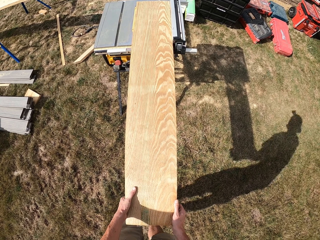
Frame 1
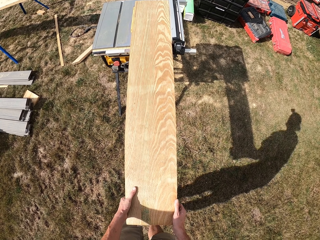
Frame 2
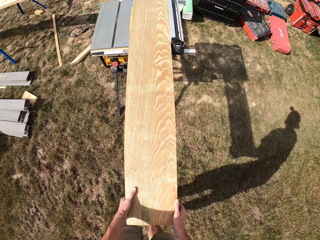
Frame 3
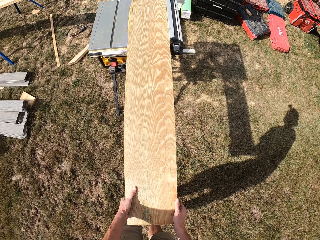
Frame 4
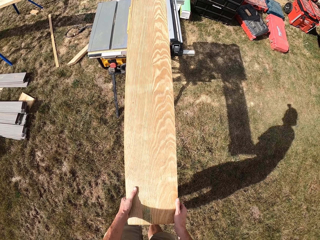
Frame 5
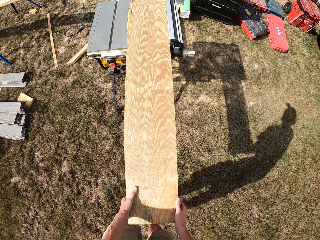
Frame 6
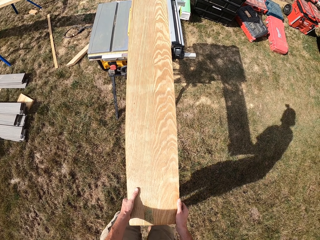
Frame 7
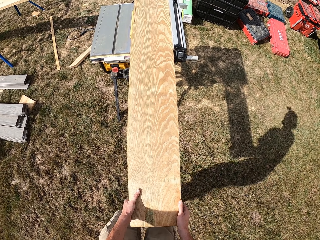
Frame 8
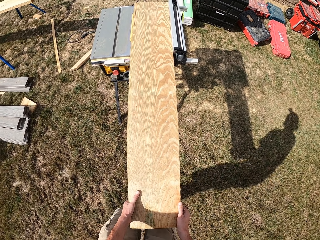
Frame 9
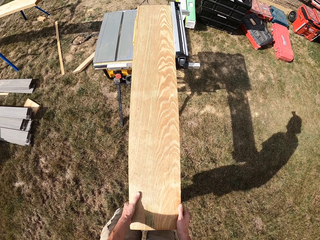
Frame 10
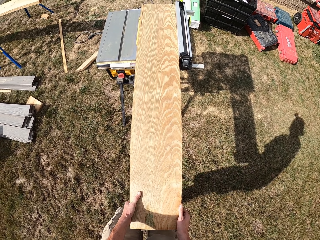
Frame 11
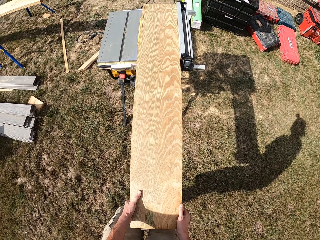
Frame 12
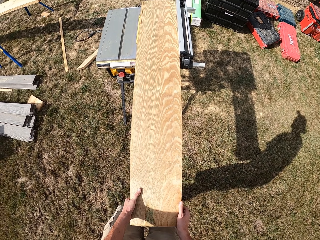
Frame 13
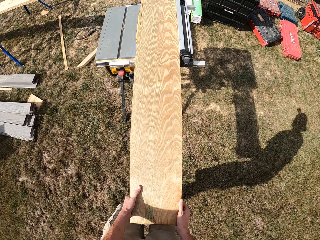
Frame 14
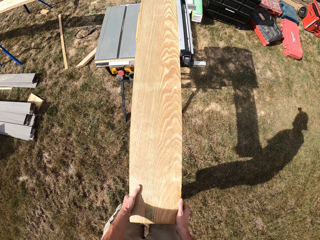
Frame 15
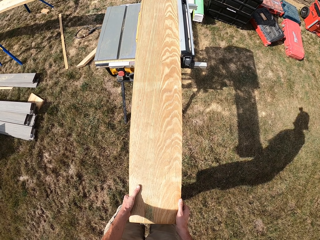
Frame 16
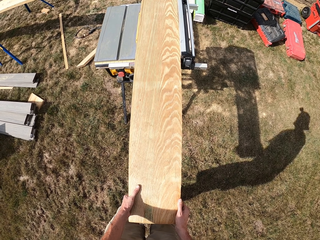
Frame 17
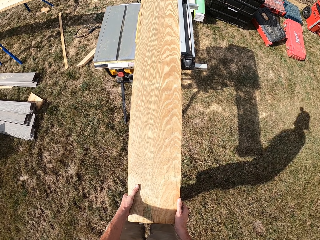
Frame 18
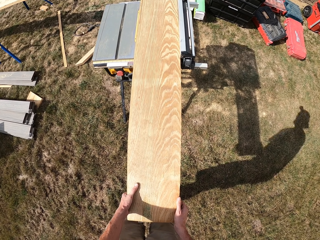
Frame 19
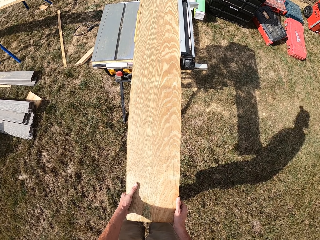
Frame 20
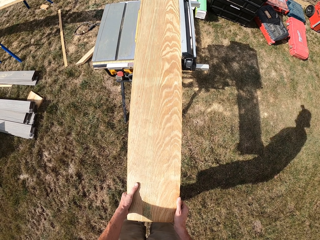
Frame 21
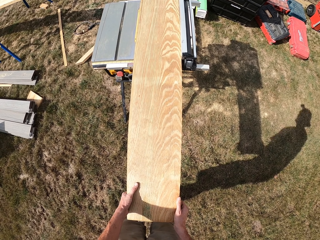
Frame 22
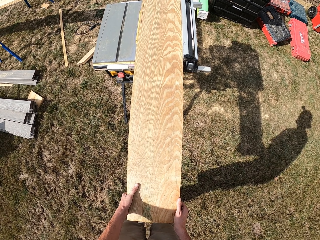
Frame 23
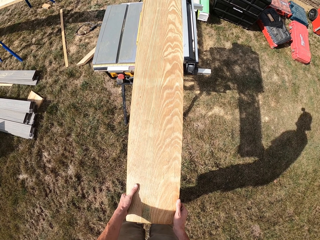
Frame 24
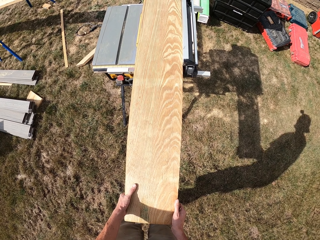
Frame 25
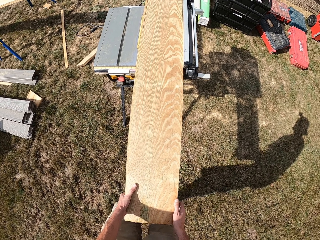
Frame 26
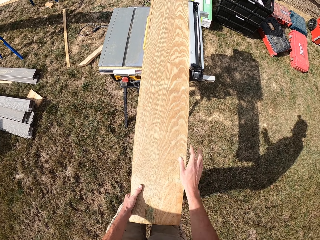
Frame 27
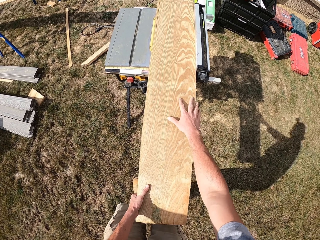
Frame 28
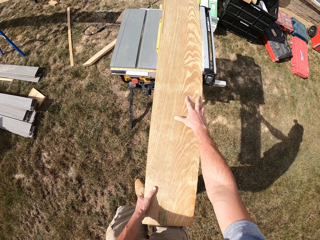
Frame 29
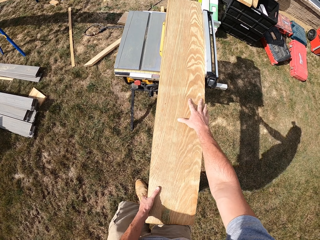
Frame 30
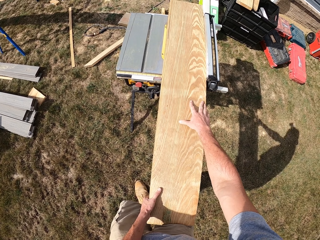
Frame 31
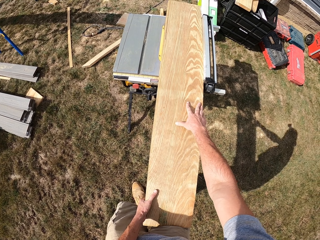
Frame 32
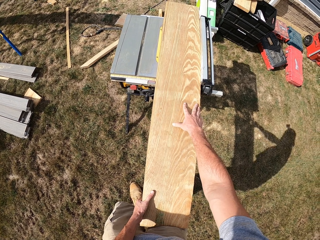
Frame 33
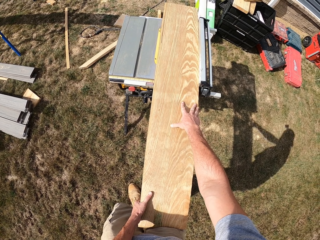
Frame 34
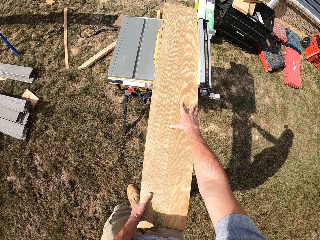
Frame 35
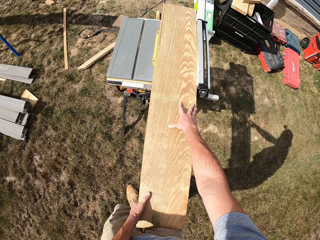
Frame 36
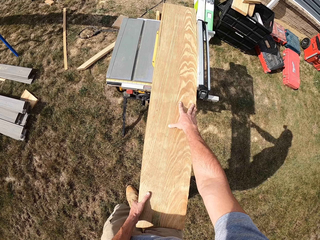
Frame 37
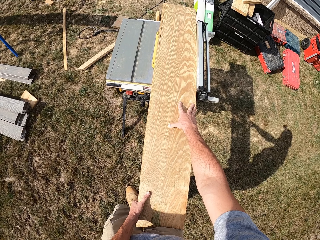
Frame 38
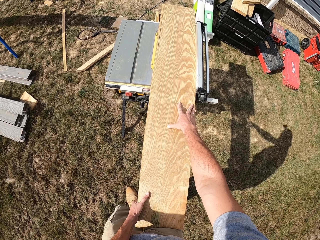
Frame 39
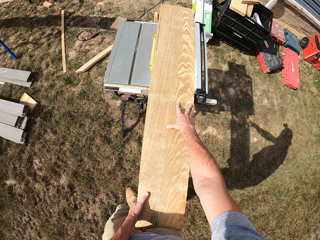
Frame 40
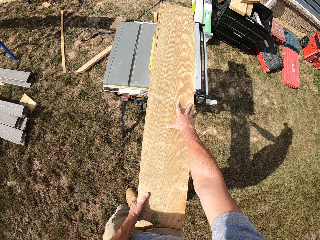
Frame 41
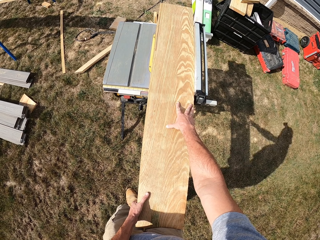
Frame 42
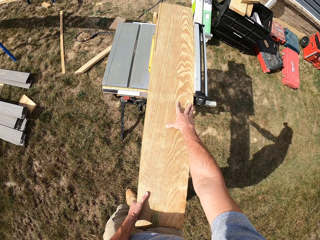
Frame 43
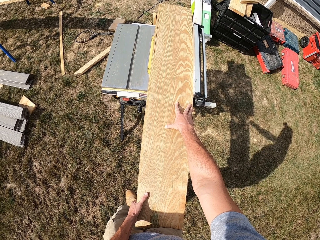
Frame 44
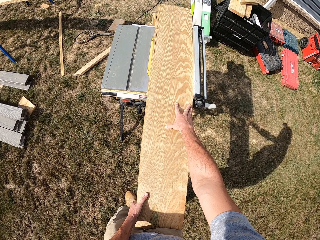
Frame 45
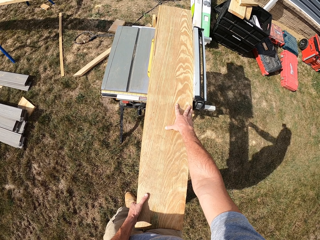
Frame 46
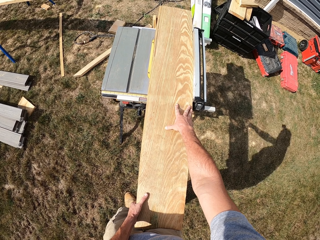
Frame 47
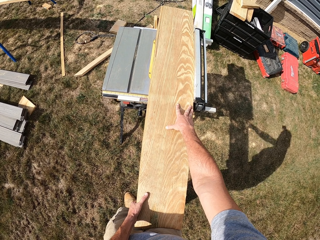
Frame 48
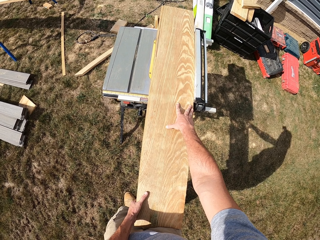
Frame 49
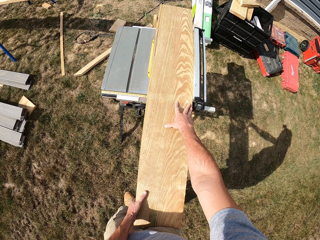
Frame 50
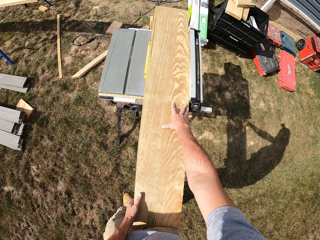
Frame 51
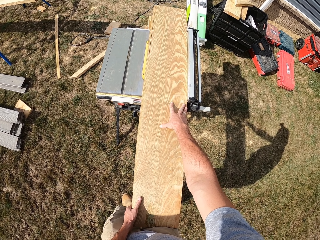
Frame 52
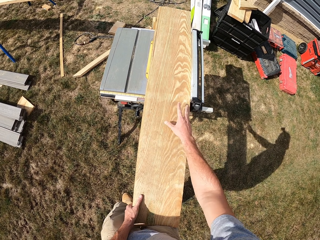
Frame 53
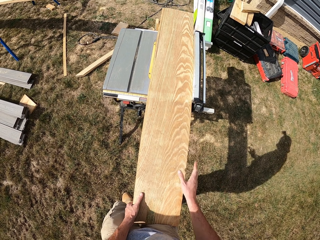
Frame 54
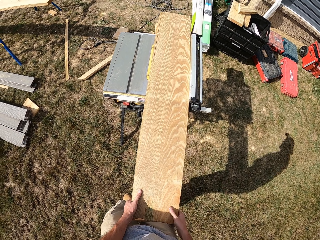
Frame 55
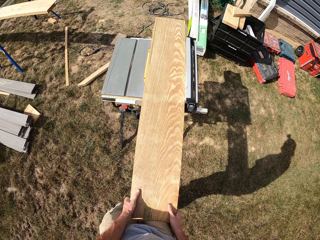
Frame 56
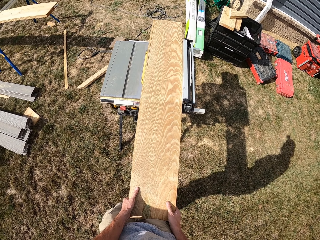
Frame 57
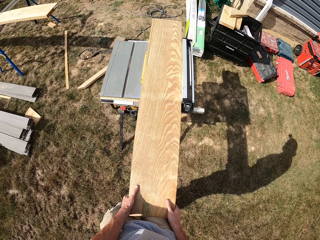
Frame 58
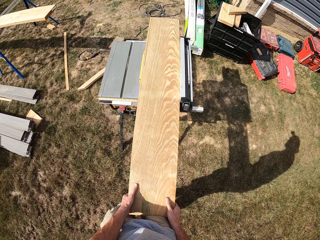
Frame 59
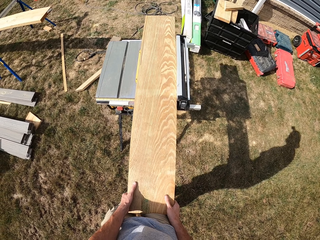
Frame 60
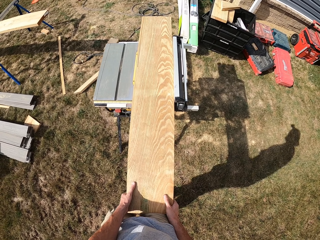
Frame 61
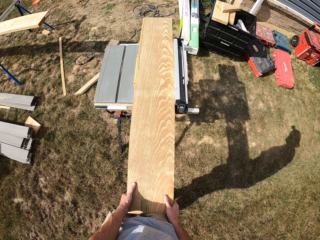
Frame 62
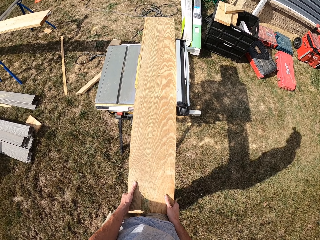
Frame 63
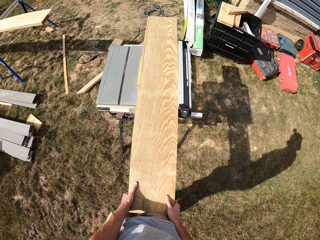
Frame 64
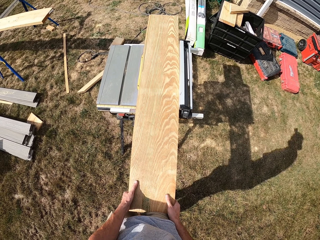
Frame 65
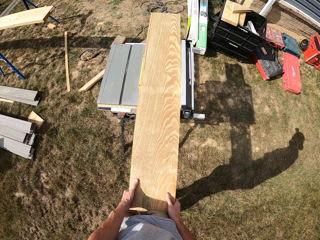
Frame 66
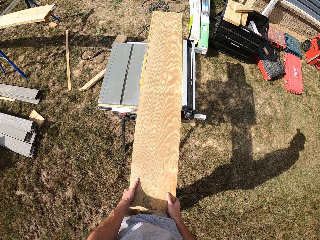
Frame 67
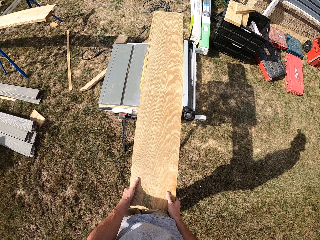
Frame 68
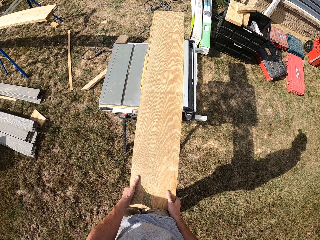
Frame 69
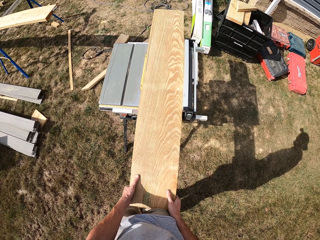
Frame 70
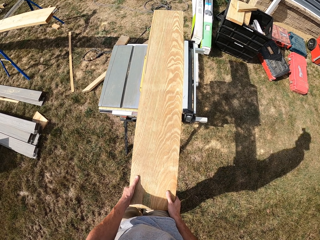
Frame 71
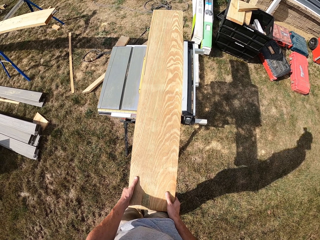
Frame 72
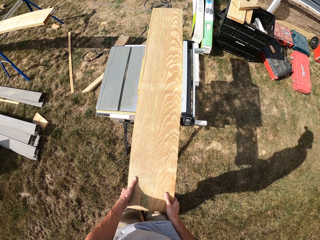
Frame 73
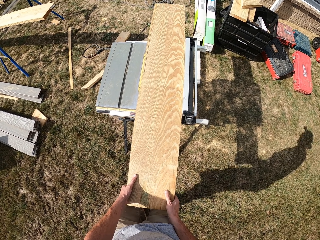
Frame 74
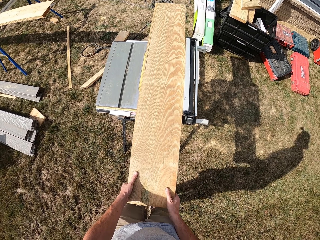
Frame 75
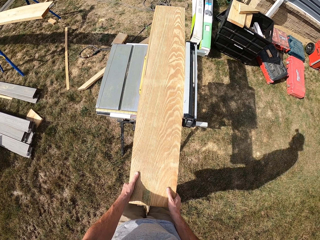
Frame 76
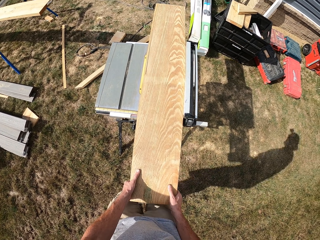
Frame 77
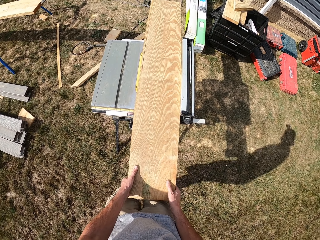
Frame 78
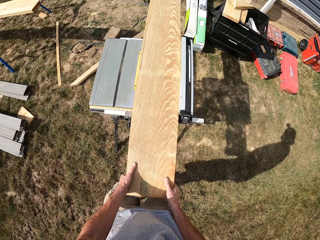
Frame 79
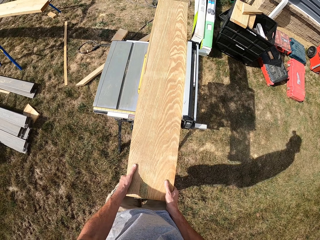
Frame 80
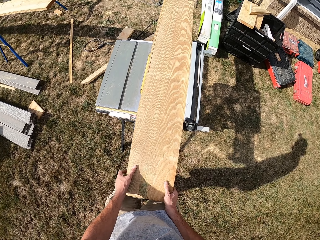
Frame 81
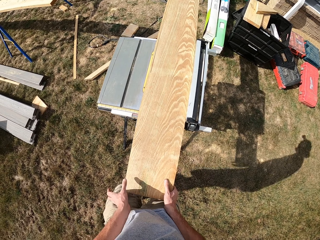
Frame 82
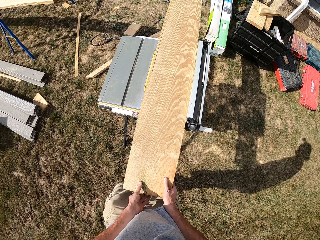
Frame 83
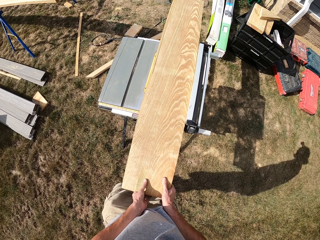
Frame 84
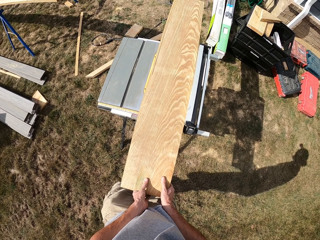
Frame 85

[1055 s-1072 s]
The camera wearer adjusts his right hand forward on the lumber. He holds the edge of the lumber with both hands.

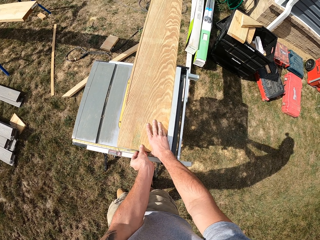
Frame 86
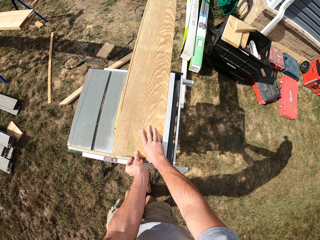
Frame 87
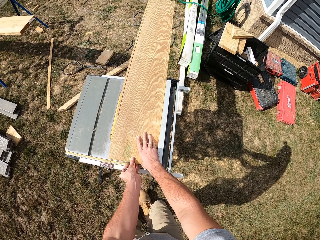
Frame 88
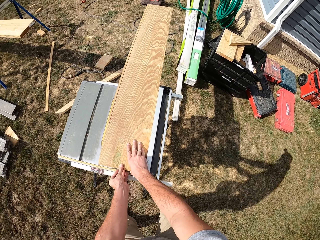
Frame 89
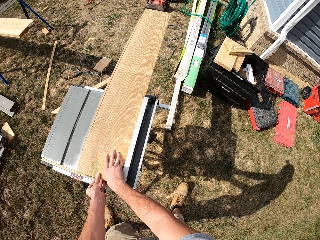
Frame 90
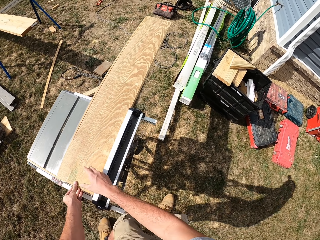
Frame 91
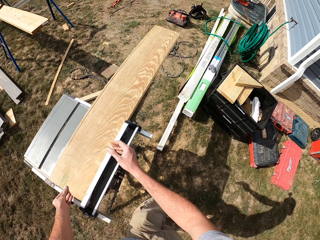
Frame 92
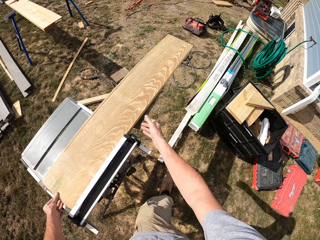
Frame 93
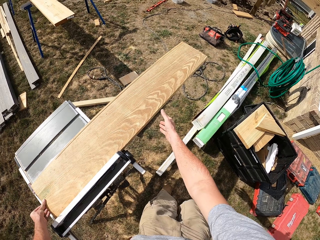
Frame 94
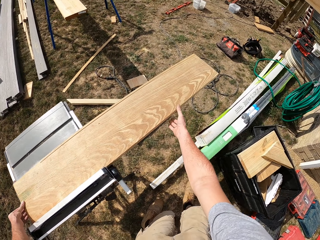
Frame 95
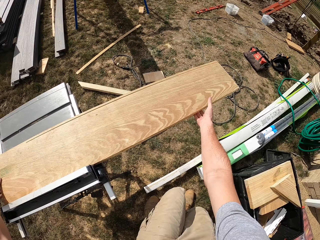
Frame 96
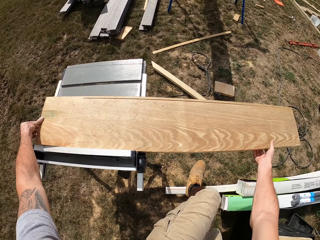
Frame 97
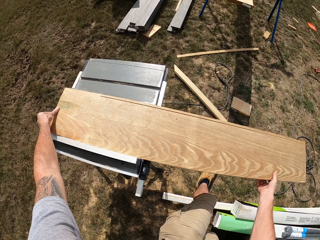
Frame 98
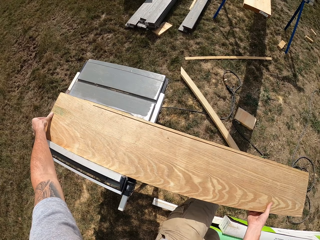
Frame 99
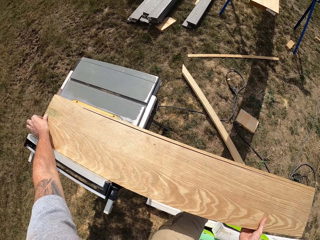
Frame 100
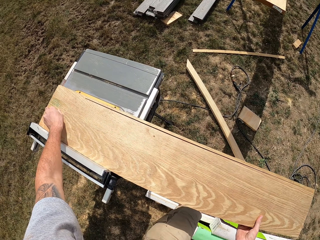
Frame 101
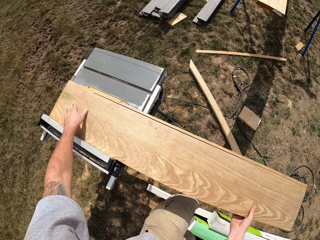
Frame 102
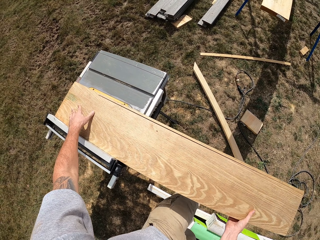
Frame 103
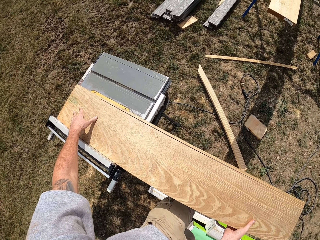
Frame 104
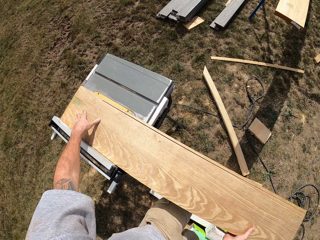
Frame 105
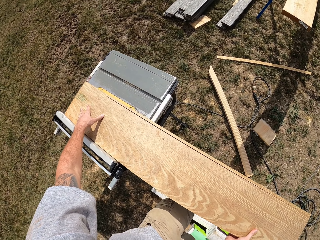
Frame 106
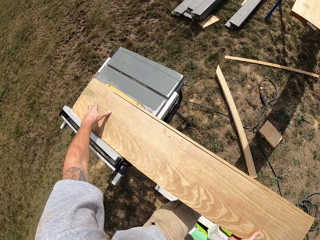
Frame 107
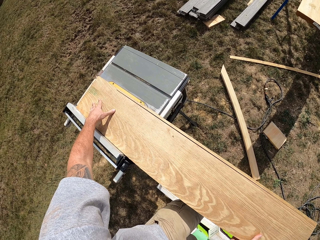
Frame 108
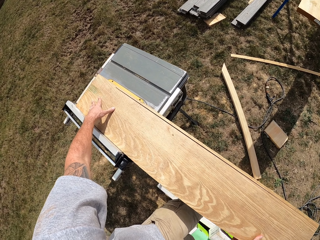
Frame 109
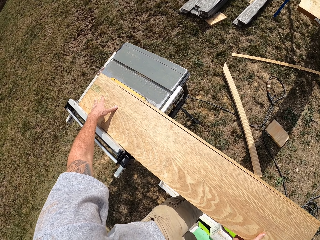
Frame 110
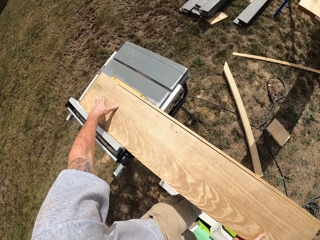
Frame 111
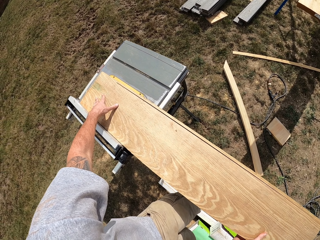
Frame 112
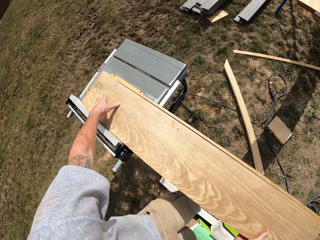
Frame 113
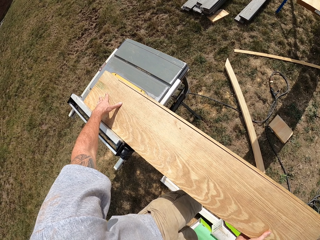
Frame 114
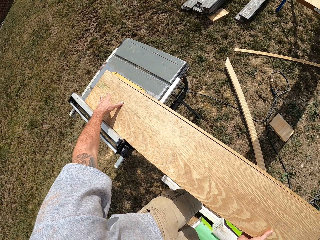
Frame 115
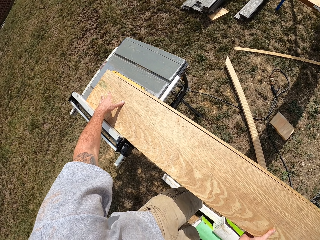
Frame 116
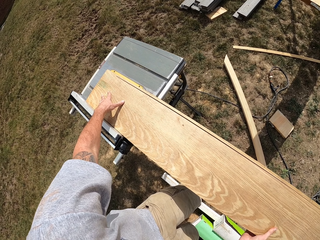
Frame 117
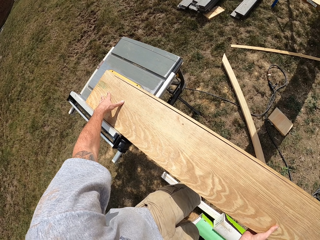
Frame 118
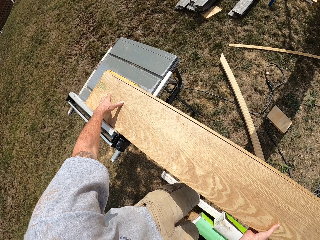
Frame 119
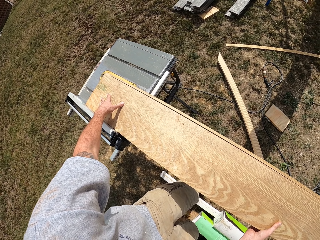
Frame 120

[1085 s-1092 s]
The camera wearer holds the lumber or wood sideways of the bench saw. They cut the wood.
